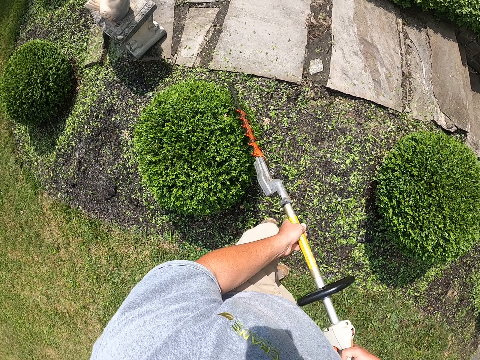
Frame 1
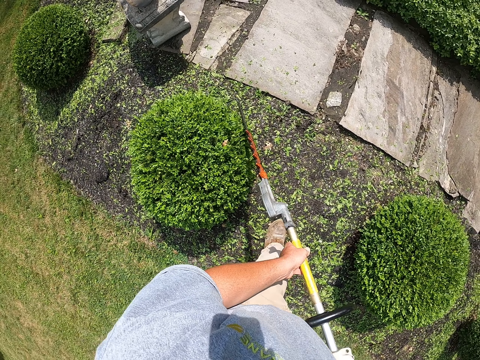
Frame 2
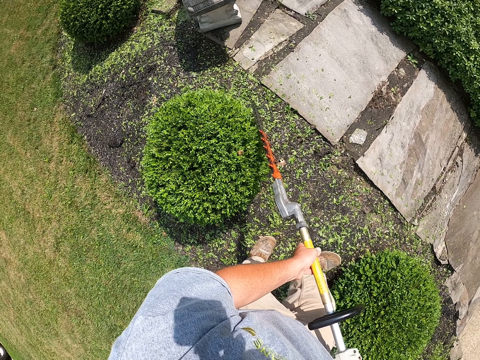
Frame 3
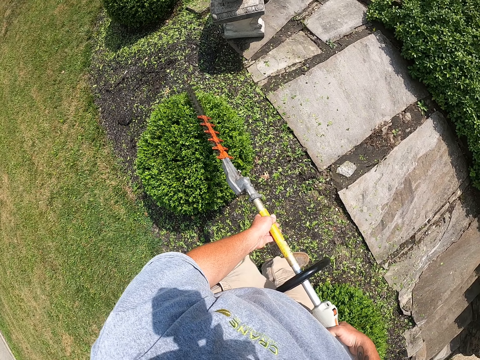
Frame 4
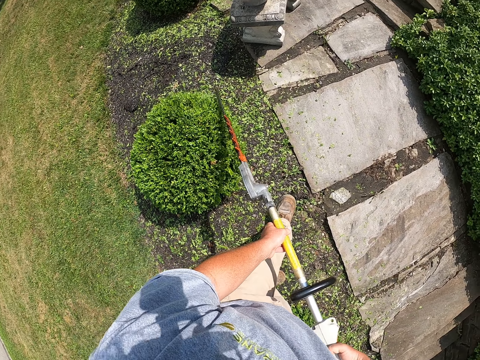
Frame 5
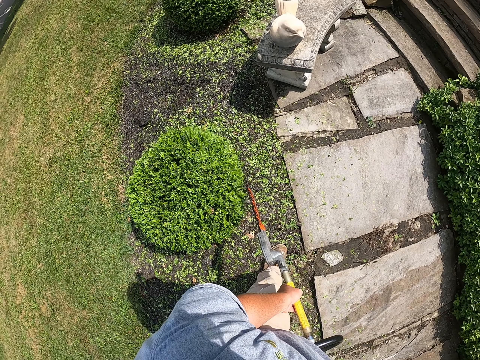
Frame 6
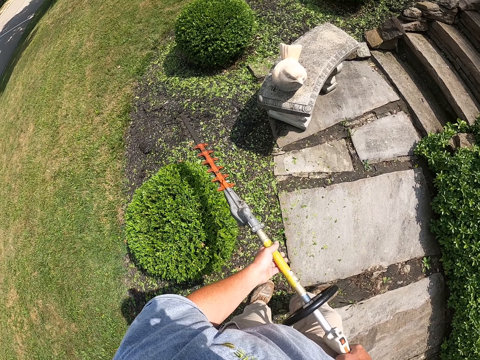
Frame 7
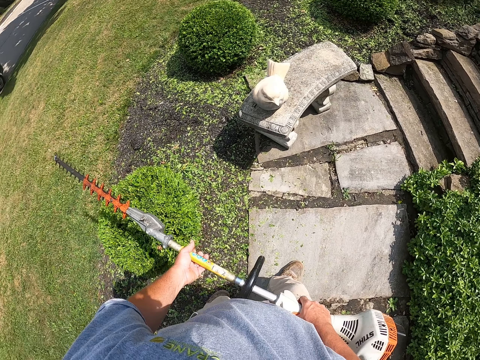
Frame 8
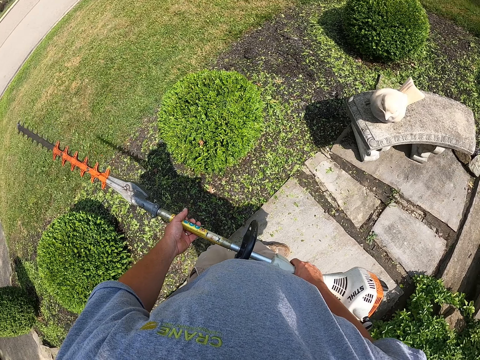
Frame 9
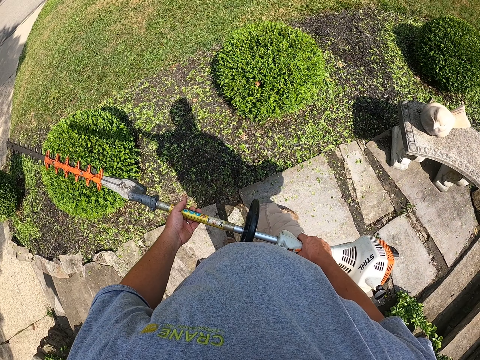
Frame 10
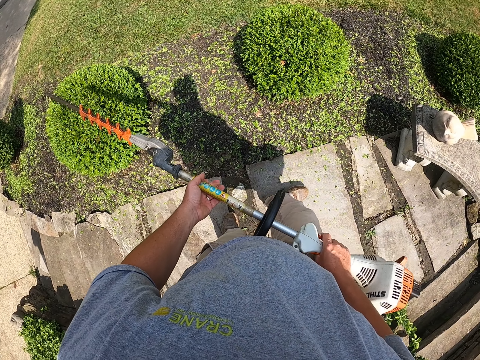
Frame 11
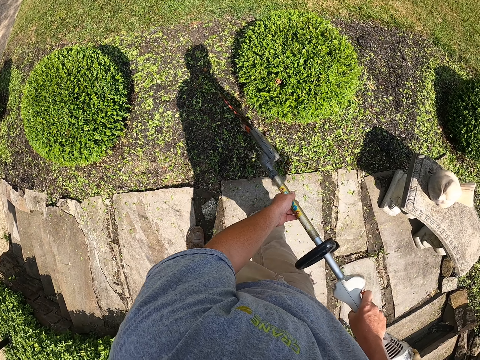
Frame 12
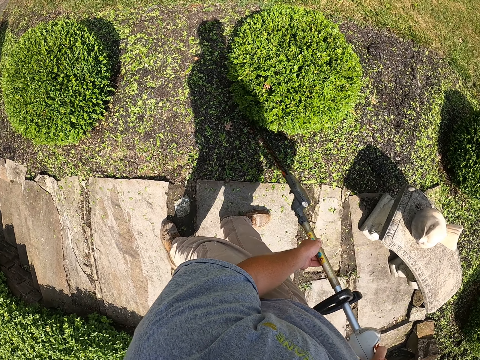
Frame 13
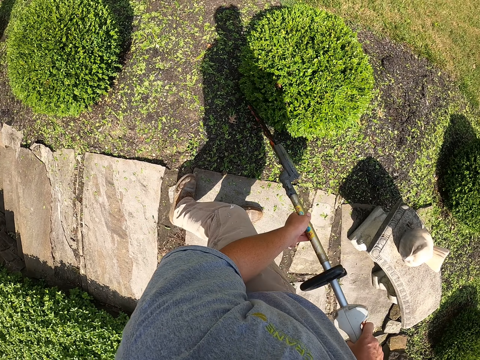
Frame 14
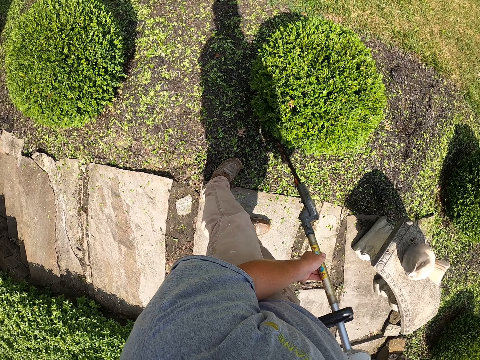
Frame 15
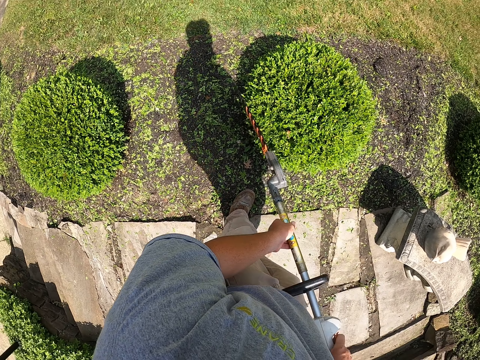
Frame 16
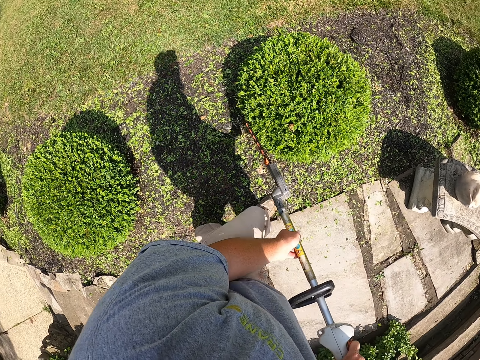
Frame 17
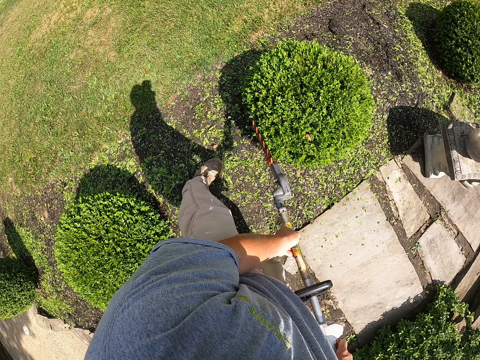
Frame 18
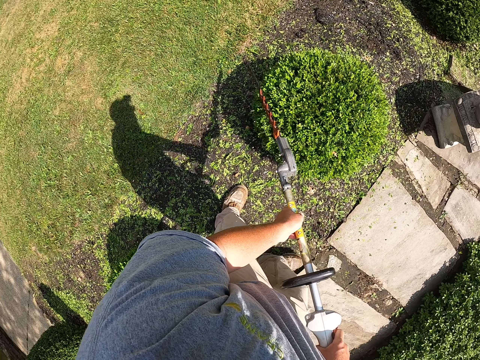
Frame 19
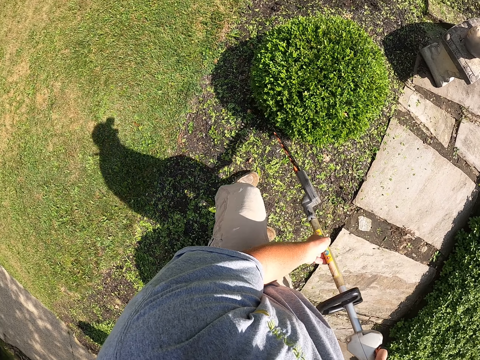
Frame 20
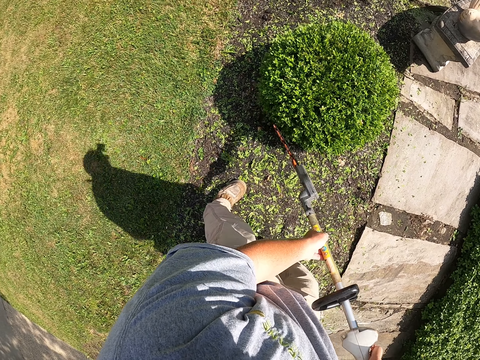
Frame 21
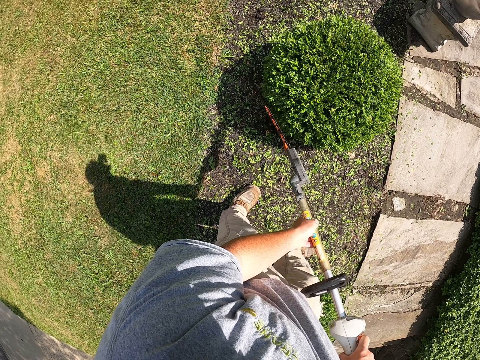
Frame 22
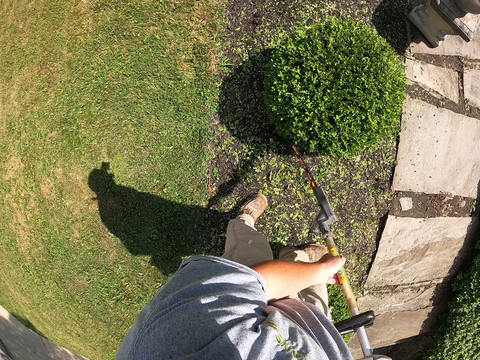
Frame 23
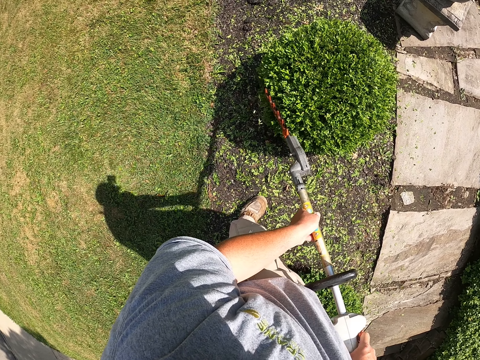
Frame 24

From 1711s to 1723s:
The camera wearer steps forward and trims the tree with a tree trimmer. They step forward and trim the tree with the tree trimmer. They step forward. They look around. They trim the tree with the tree trimmer. They step forward and trim the tree with the tree trimmer.

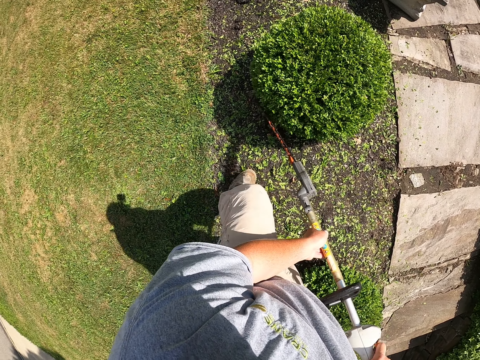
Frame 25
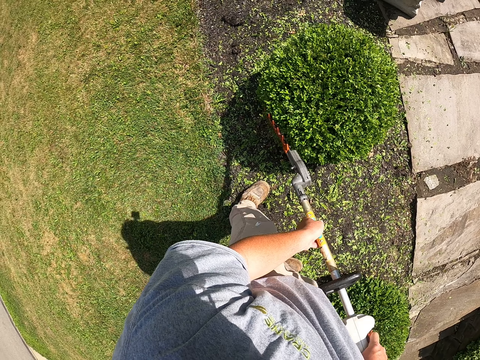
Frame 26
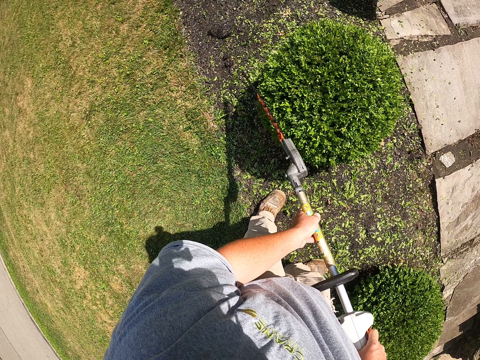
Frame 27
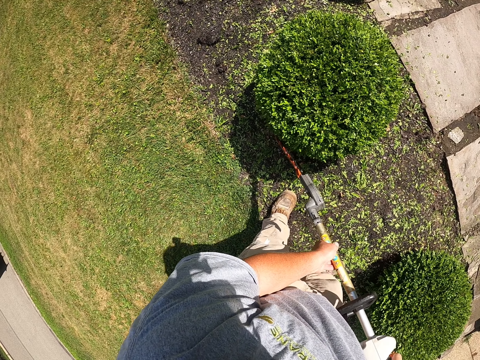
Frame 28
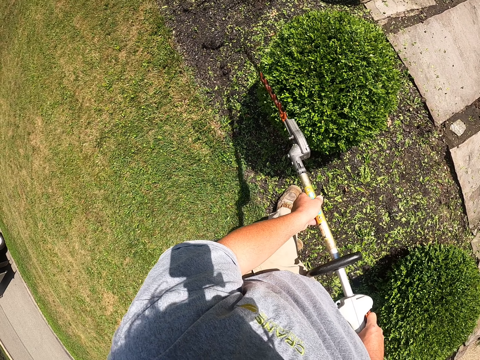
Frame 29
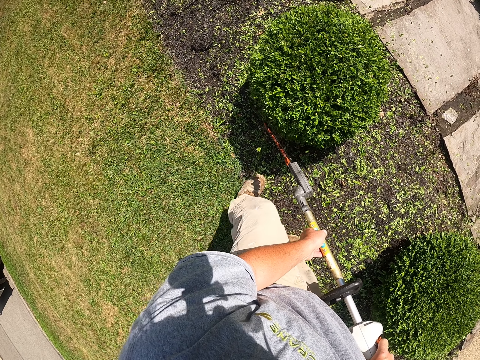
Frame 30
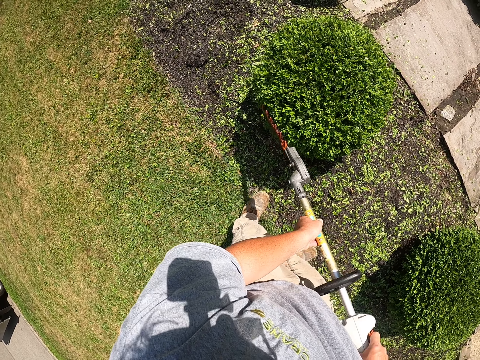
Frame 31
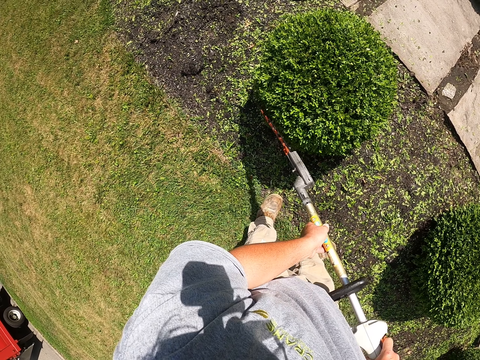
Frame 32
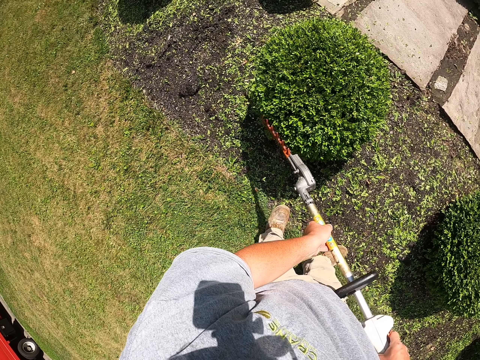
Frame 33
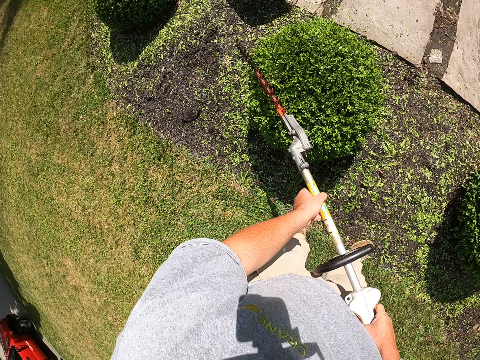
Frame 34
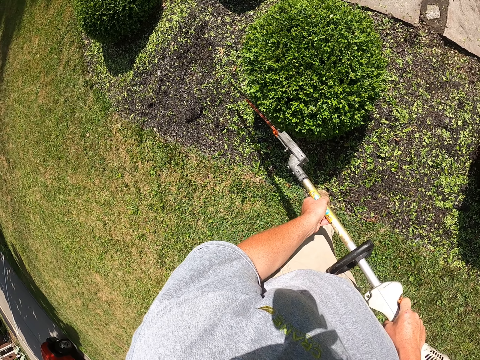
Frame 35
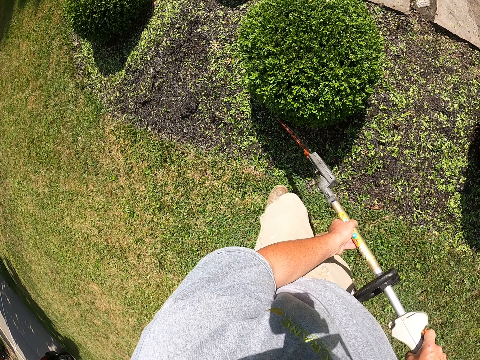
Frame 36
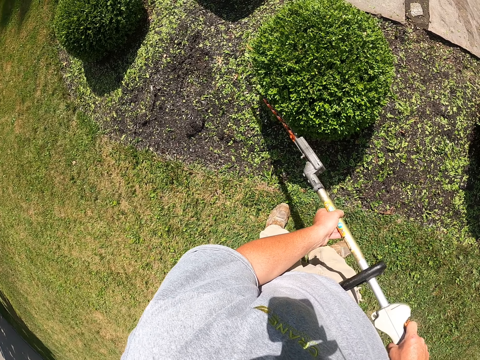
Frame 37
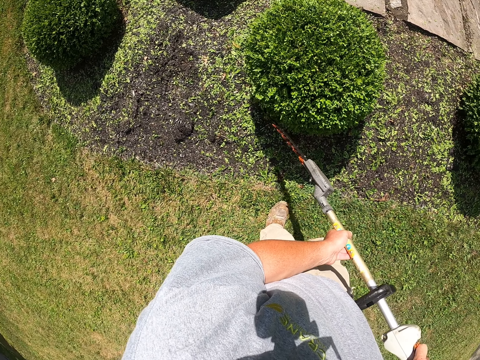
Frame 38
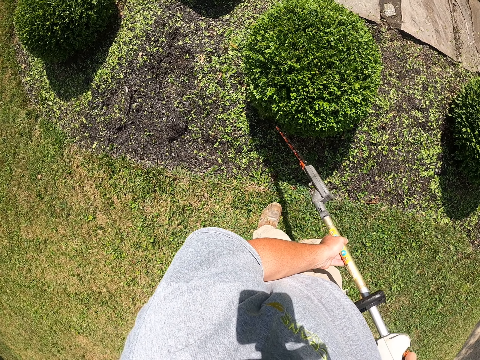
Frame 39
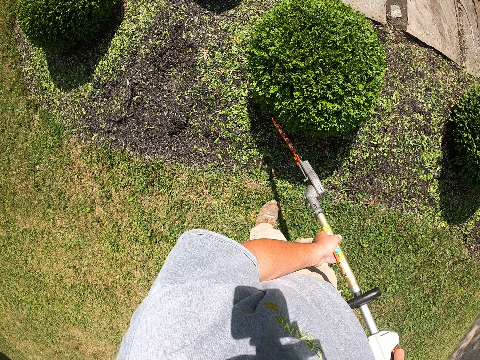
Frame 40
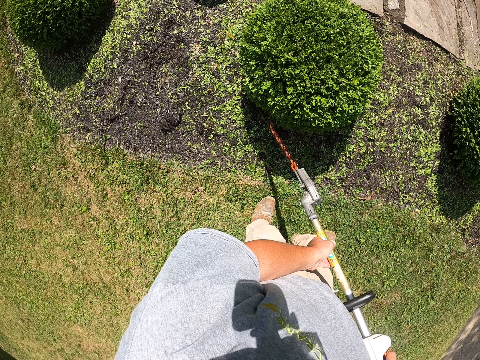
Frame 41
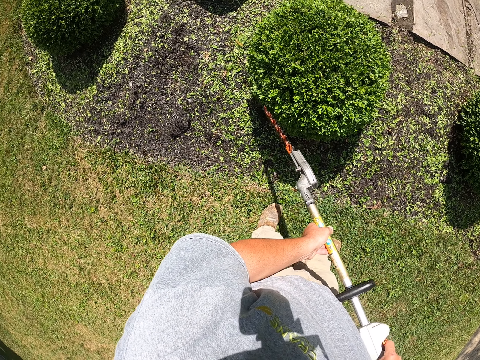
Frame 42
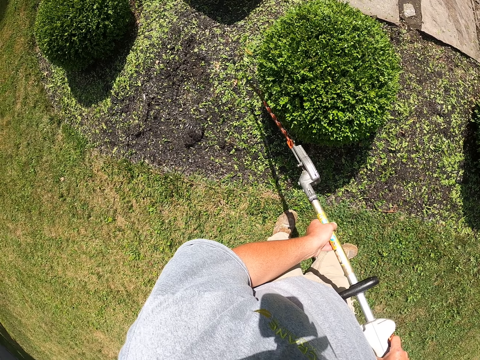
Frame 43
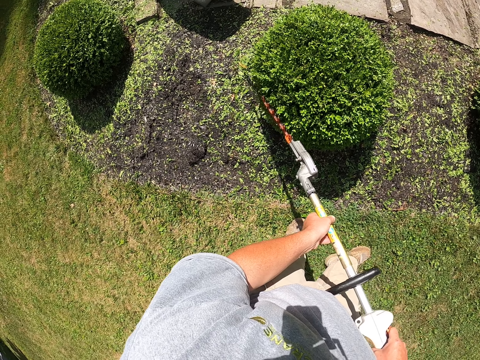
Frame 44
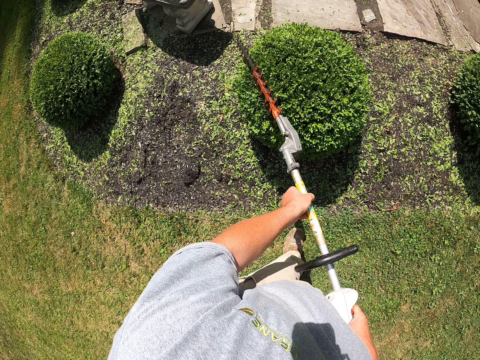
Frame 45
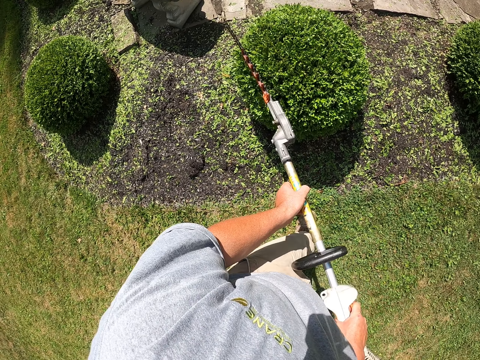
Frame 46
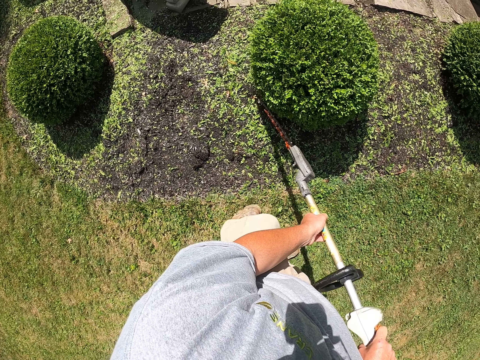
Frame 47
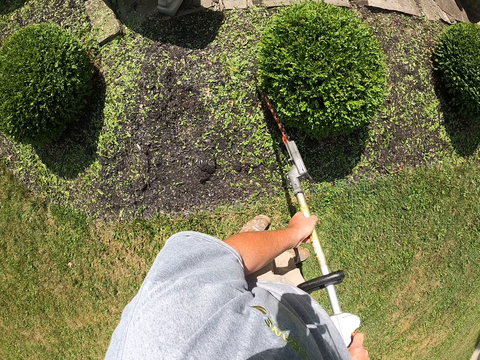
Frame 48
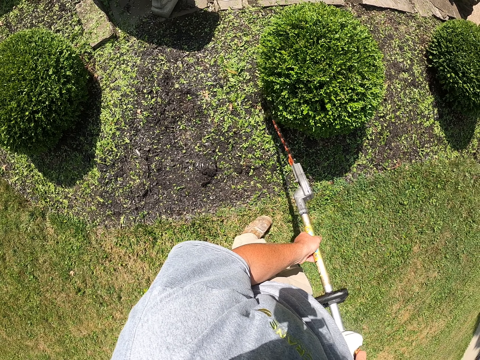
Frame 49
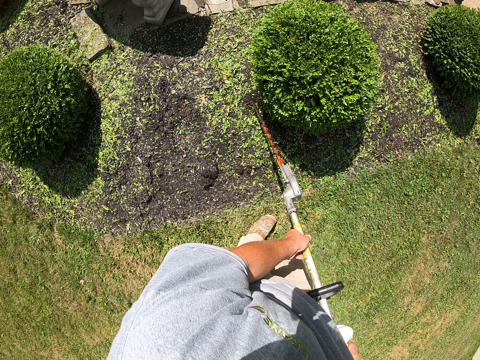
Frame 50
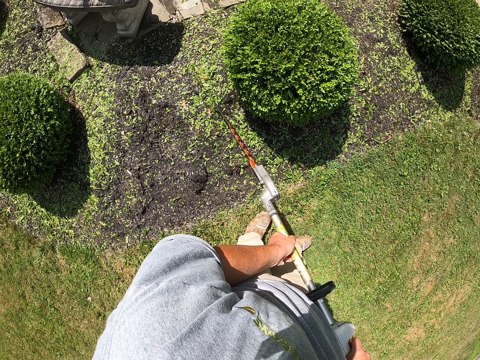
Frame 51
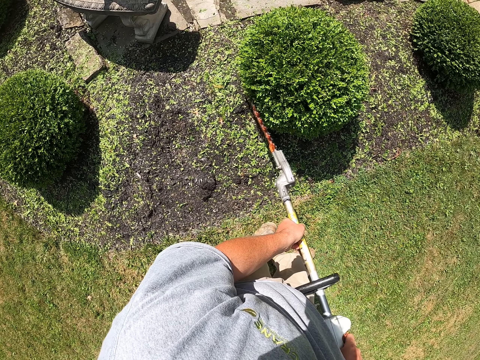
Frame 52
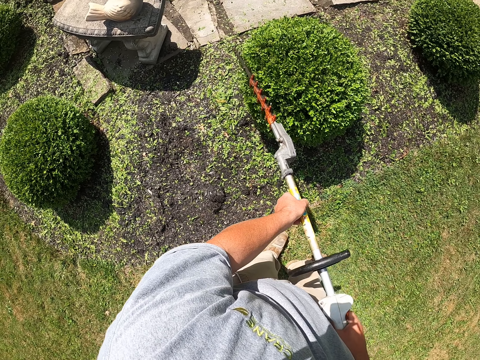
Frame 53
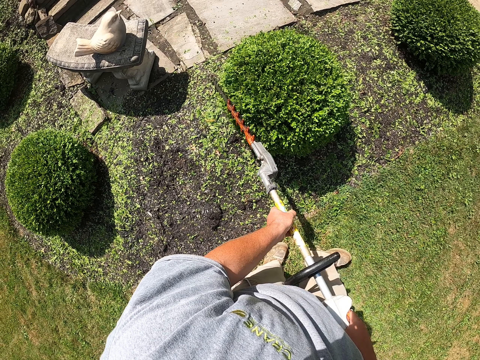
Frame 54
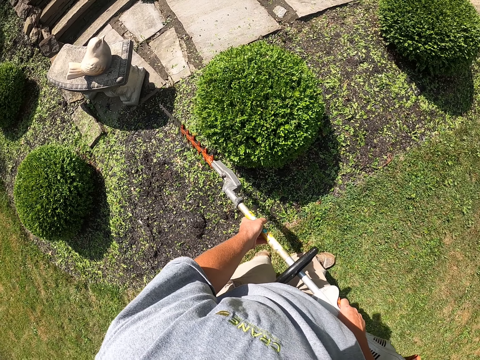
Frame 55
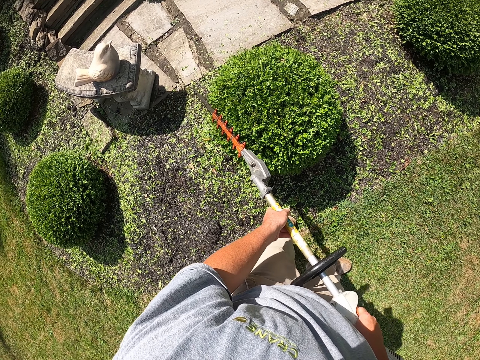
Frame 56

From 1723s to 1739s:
The camera wearer steps forward and trims the tree with a tree trimmer. They step forward and trim the tree with the tree trimmer. They step backwards and trim the tree with the tree trimmer. They step forward and trim the tree with the tree trimmer.
